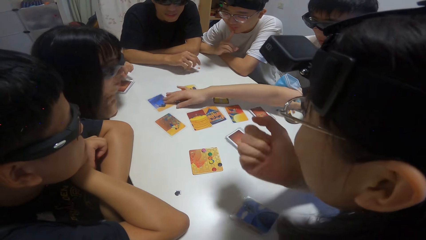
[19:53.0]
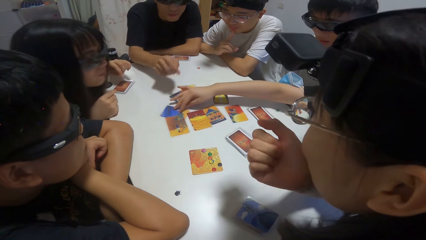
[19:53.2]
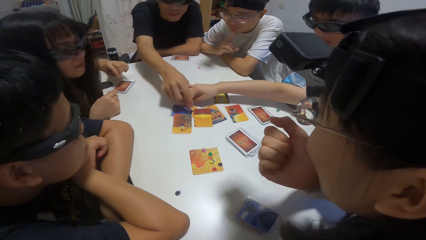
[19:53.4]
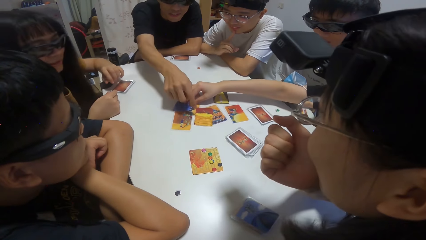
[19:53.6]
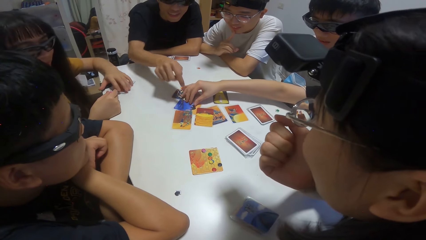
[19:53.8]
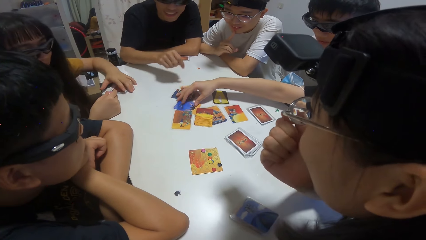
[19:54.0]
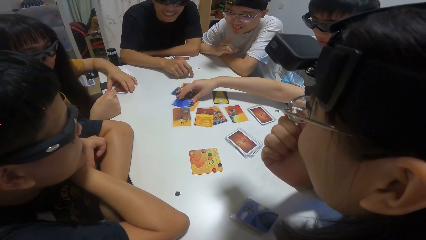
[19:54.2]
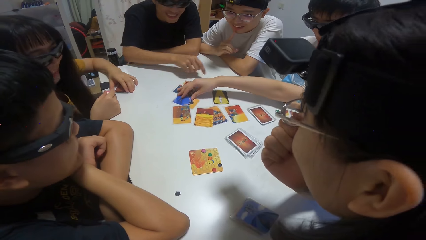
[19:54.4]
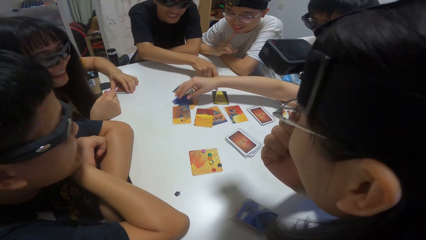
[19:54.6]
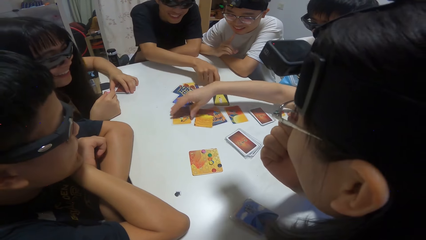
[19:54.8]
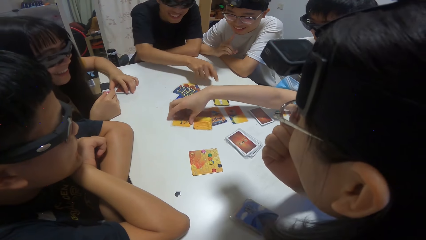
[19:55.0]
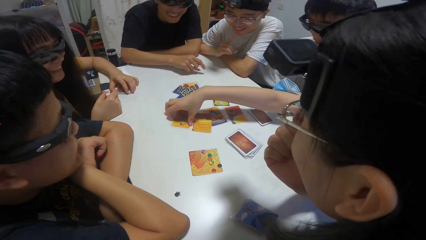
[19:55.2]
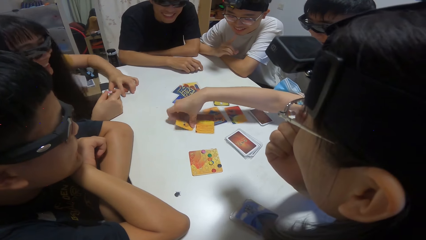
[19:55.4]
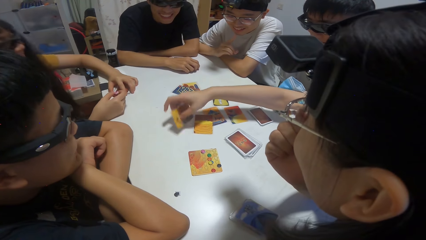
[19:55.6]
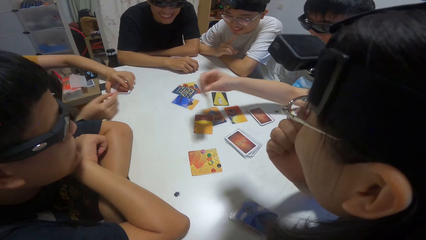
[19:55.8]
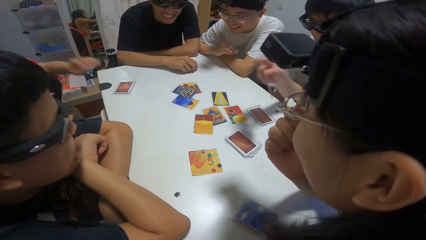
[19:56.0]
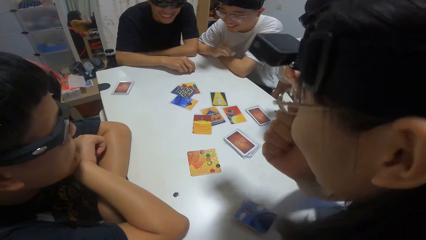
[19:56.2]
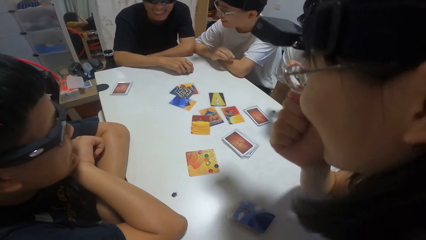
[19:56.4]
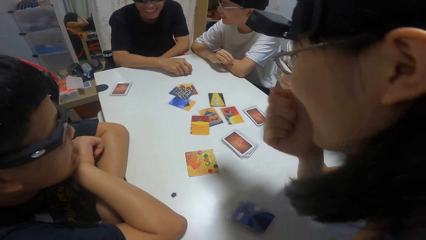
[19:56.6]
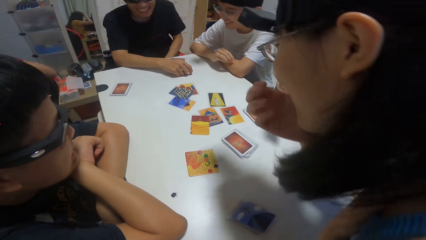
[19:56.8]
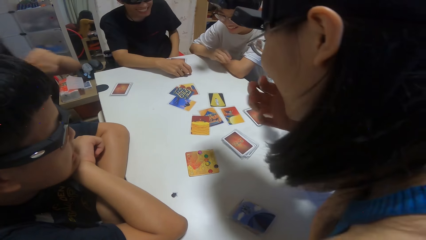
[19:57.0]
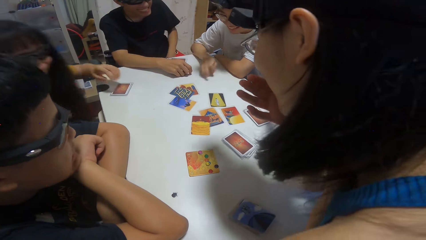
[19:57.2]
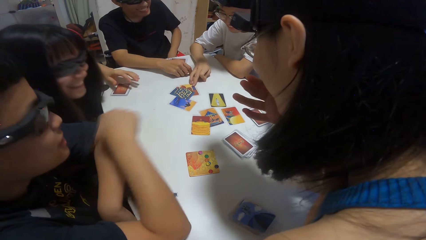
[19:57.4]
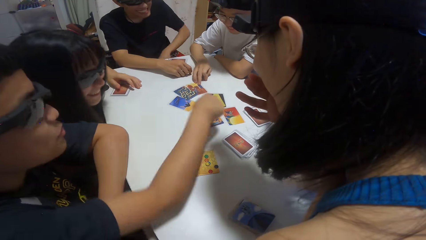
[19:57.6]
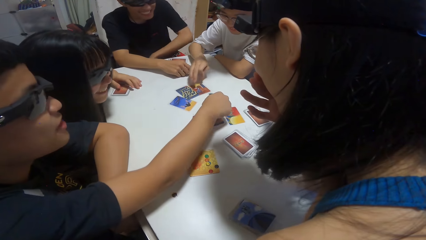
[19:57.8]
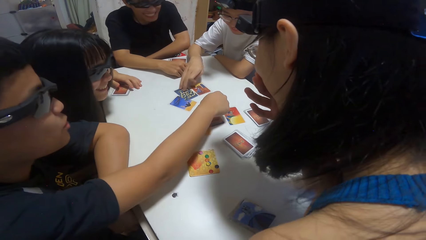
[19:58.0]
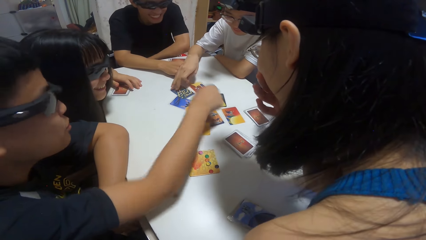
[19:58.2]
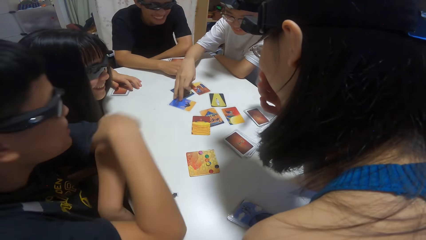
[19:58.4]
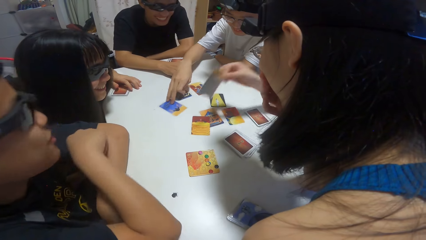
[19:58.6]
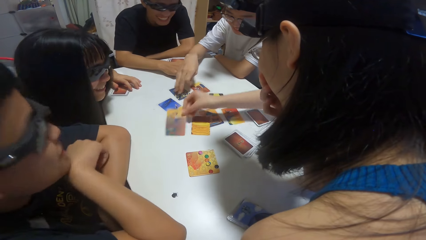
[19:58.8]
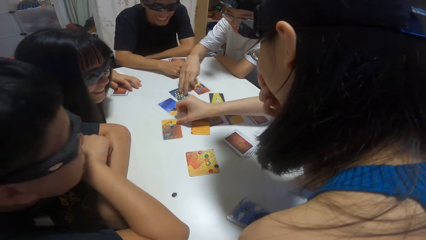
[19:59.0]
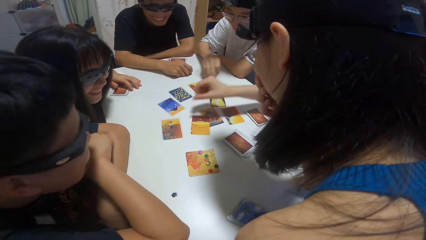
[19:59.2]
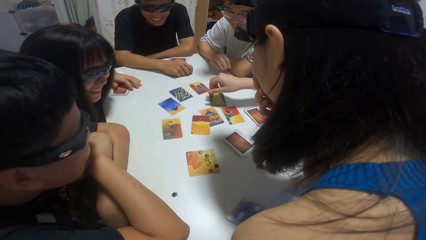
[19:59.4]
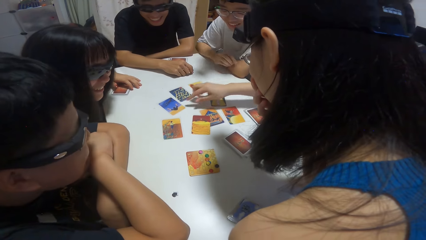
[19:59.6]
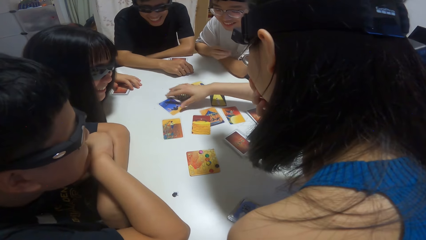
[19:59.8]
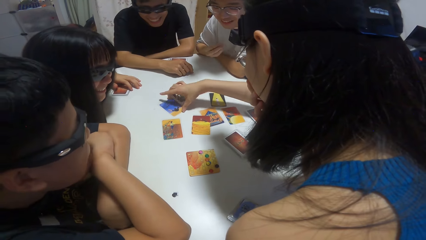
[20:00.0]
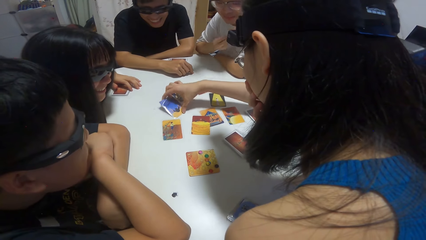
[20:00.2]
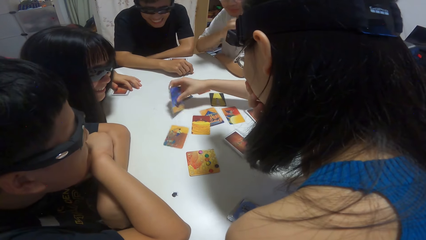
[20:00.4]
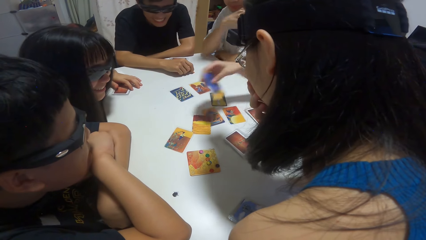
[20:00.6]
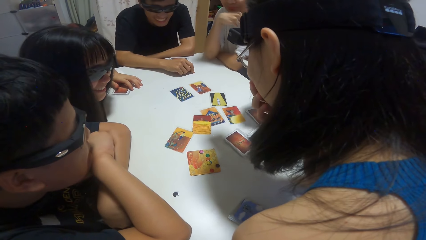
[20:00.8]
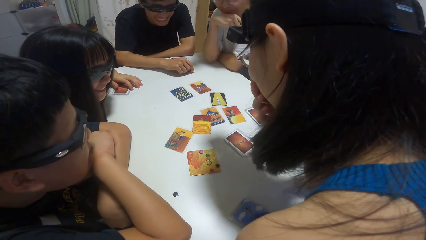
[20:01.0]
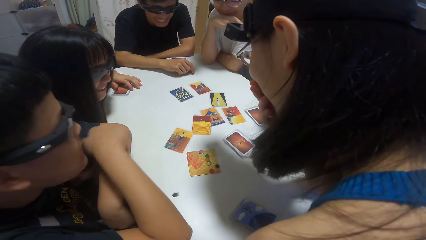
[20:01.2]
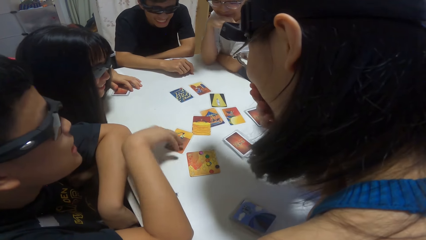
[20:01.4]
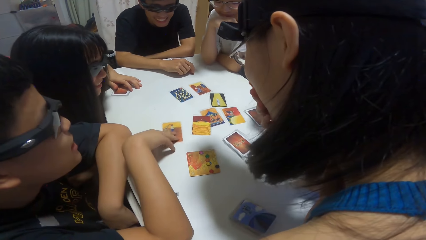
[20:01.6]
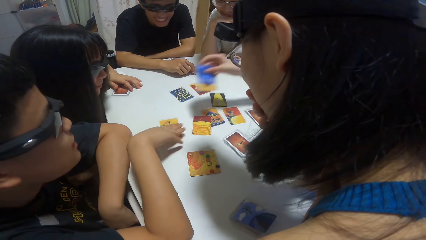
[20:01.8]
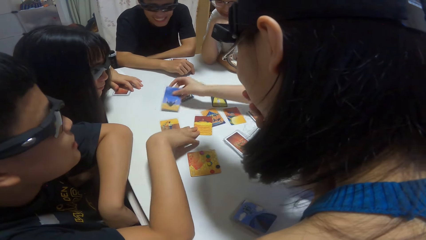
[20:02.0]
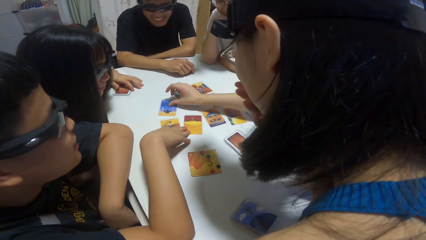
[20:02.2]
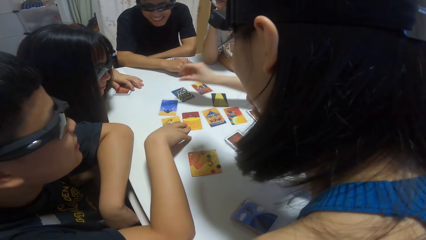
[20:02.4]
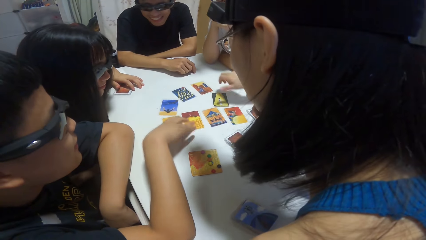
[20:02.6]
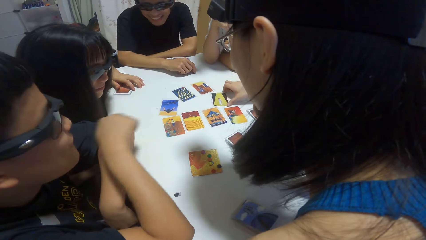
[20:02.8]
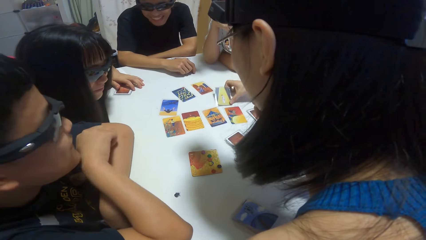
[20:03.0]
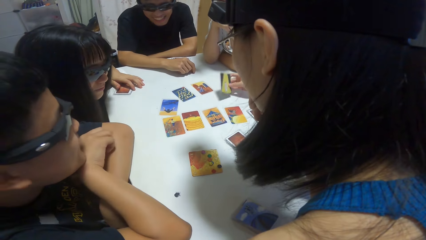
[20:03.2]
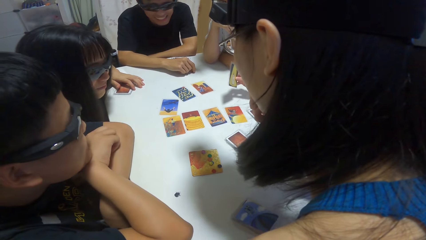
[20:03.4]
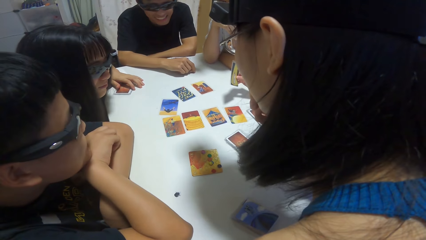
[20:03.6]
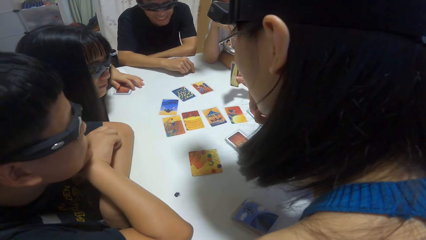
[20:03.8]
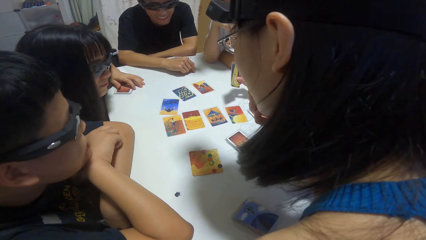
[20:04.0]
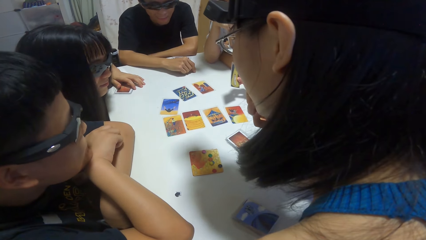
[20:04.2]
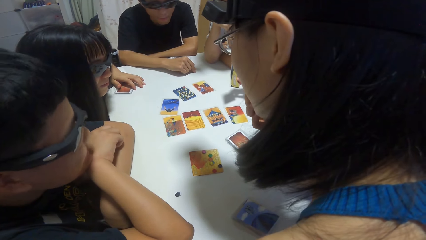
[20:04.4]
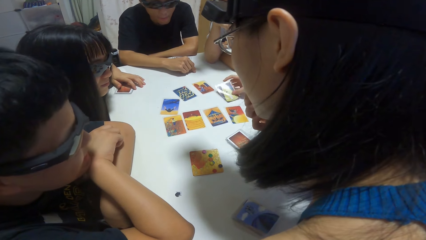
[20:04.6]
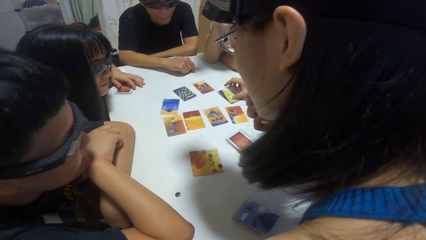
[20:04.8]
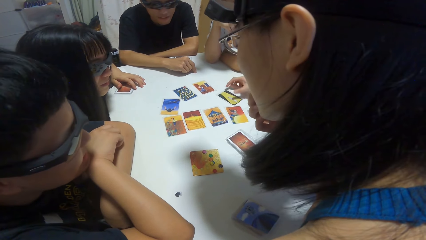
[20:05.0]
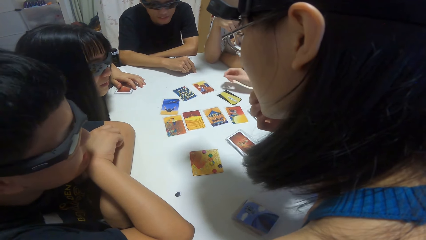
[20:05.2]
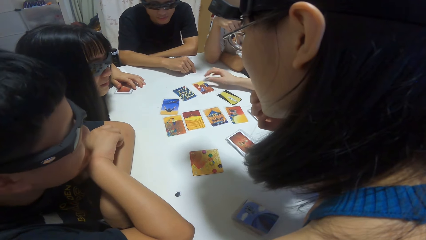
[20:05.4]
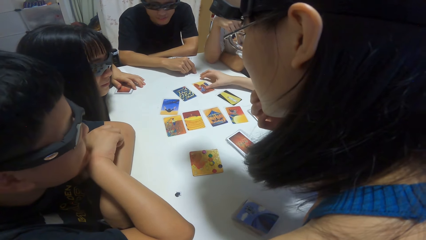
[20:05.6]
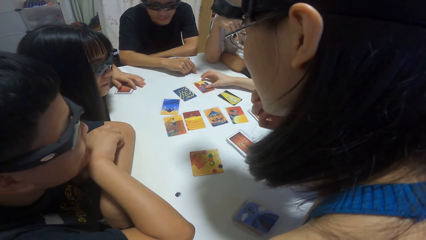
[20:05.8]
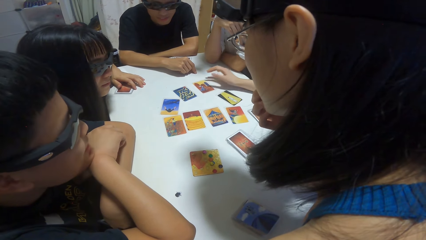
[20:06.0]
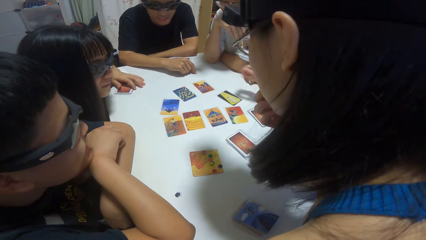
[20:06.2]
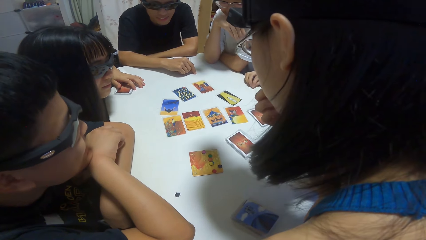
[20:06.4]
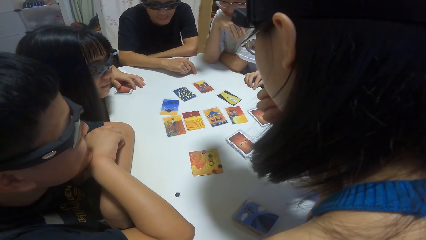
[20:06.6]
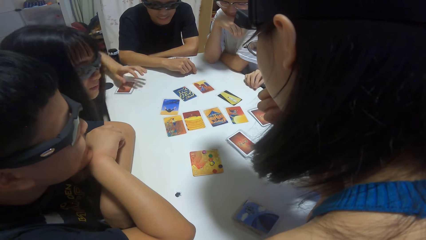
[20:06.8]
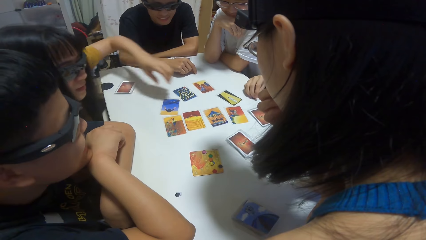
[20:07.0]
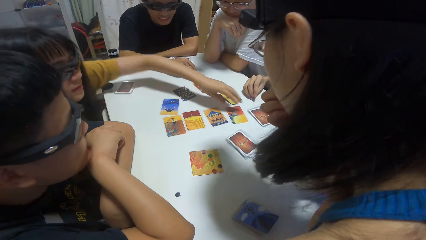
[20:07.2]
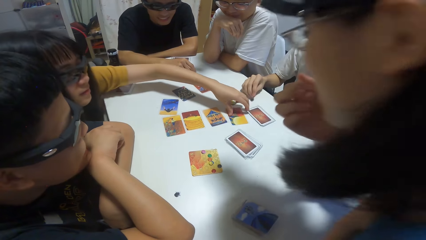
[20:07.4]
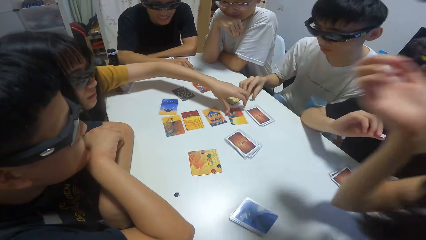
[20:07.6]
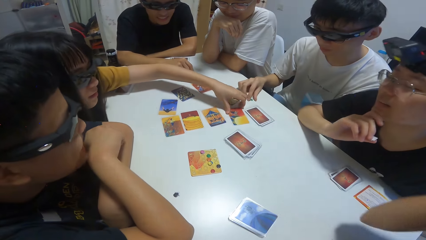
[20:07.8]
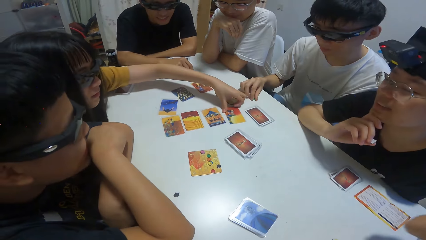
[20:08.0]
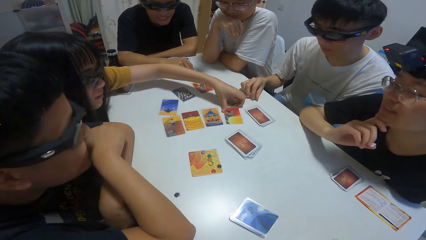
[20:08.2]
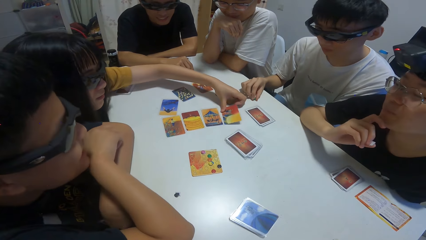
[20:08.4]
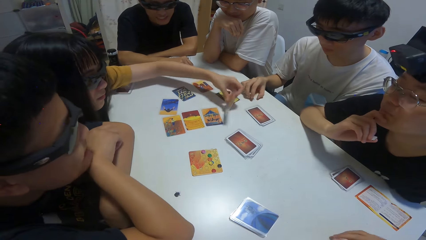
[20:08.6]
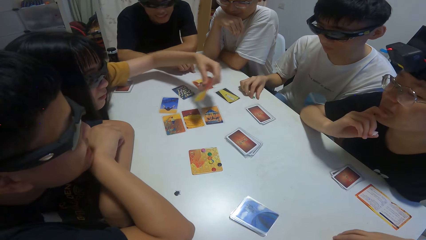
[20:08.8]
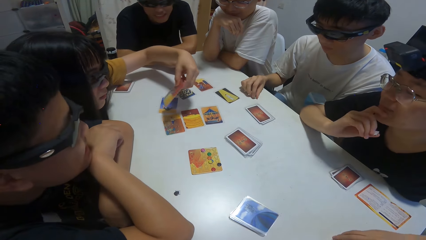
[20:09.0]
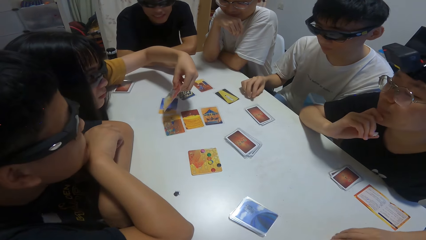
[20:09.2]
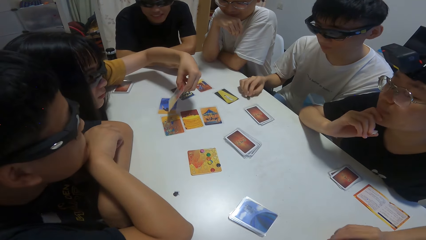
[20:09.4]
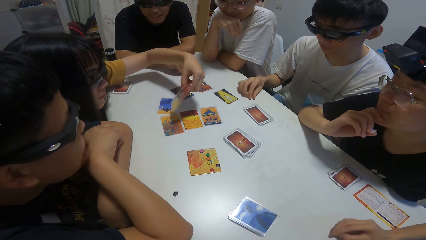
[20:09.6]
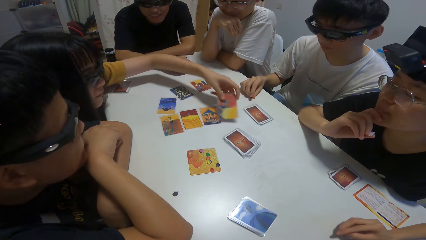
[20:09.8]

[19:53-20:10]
A man moves playing cards on the table. Another man touches the card on the table. The first man points at the playing cards. A woman picks the card on the table. The first man picks the playing cards. A third man moves the card on the table. A fourth man places his hand on the card. A fifth man points at the playing cards. The fourth man touches the card on the table. The woman drops the card on the table and picks the card on the table. A sixth man picks playing cards. The fourth man moves the card on the table. The woman drops the card on the table. The sixth man places playing cards on the table. The woman checks the card. Another woman checks the card. A woman picks a playing card.
